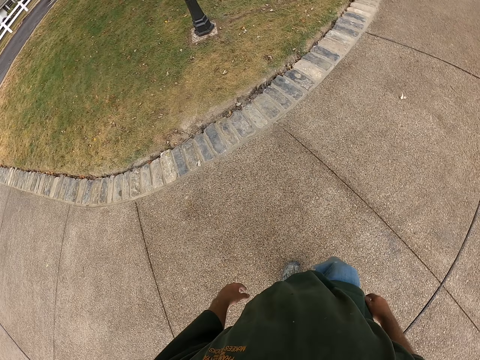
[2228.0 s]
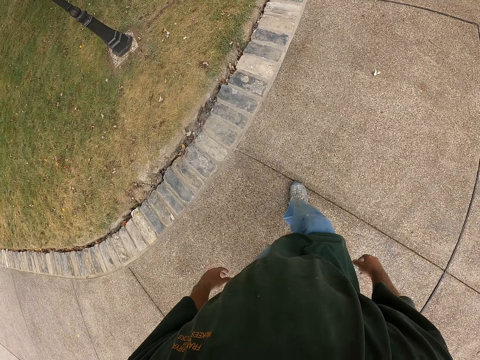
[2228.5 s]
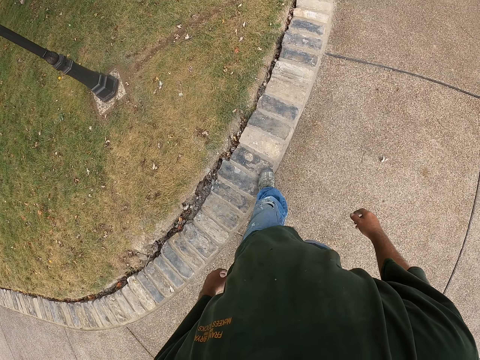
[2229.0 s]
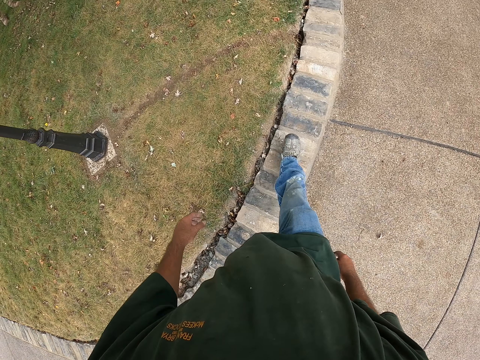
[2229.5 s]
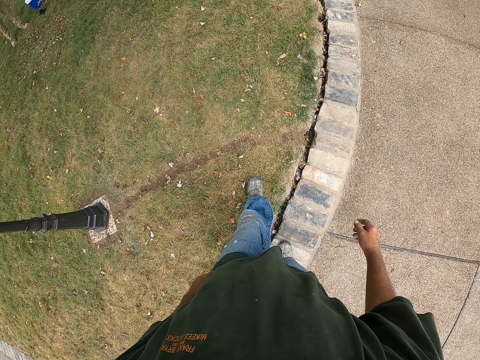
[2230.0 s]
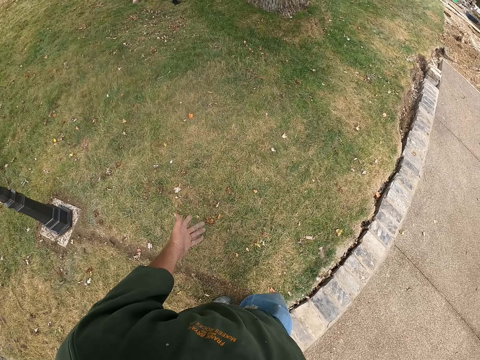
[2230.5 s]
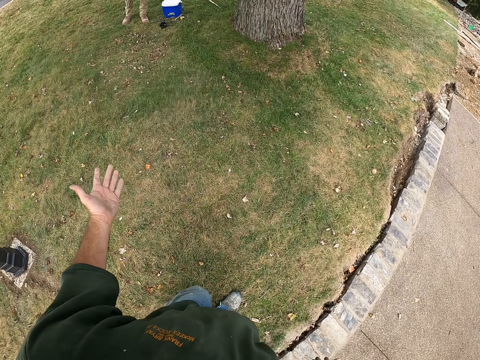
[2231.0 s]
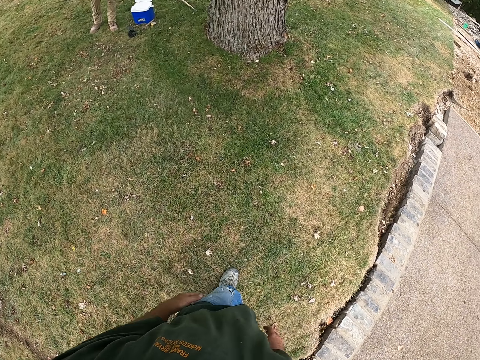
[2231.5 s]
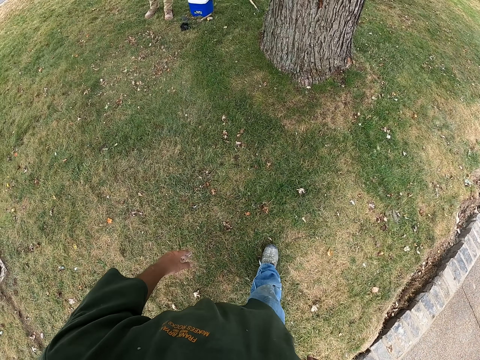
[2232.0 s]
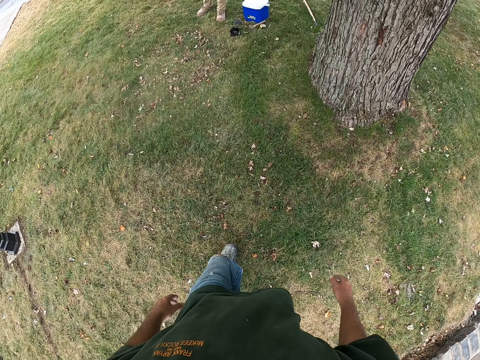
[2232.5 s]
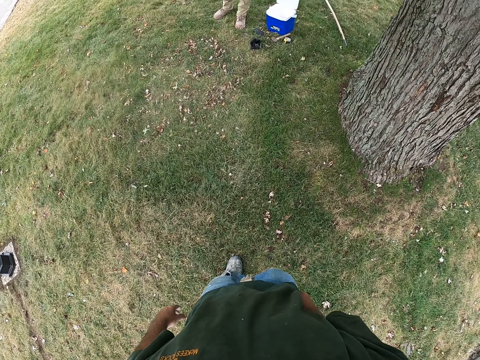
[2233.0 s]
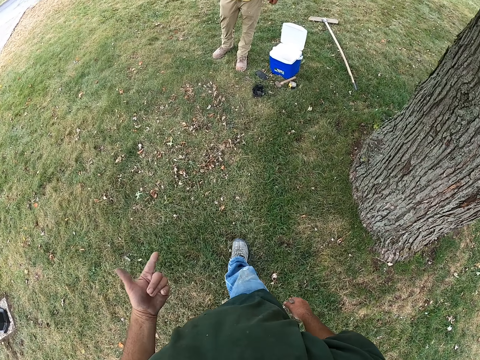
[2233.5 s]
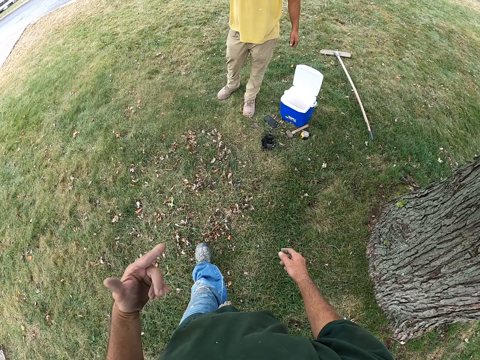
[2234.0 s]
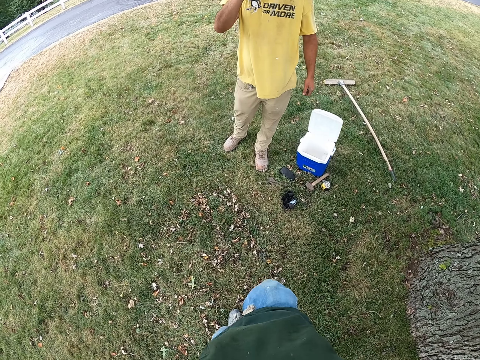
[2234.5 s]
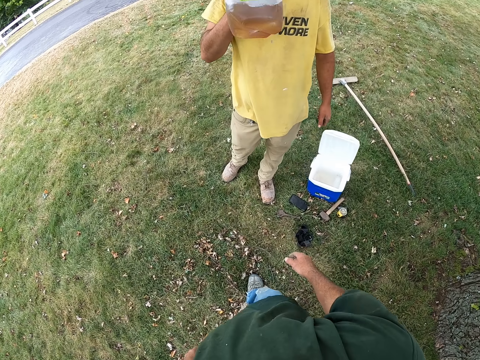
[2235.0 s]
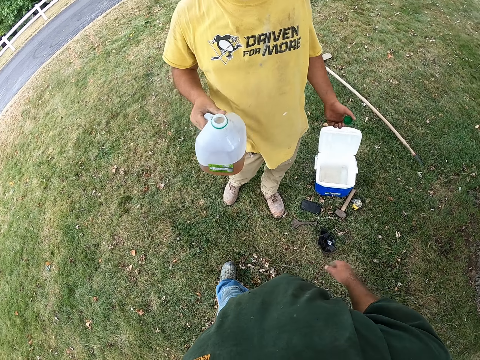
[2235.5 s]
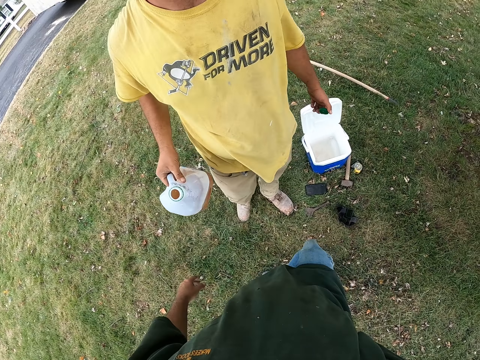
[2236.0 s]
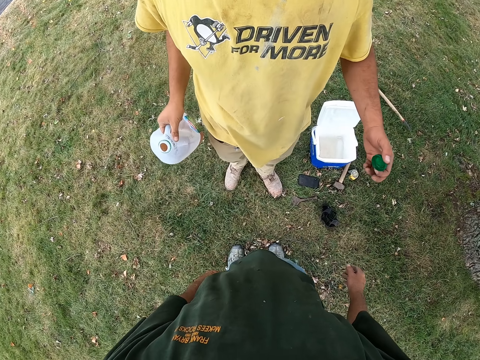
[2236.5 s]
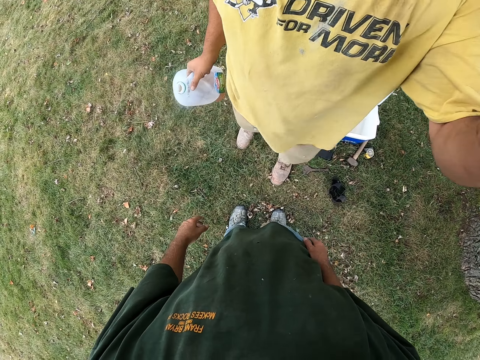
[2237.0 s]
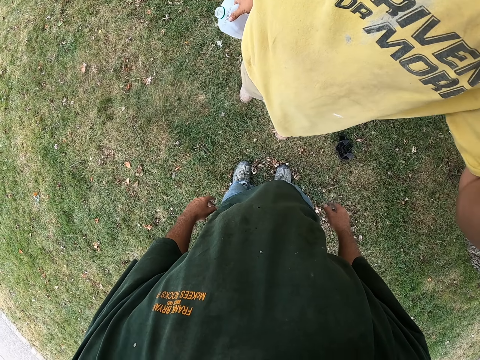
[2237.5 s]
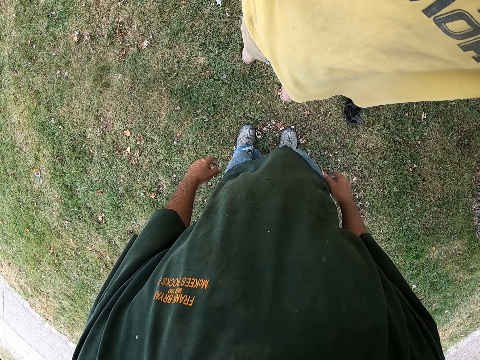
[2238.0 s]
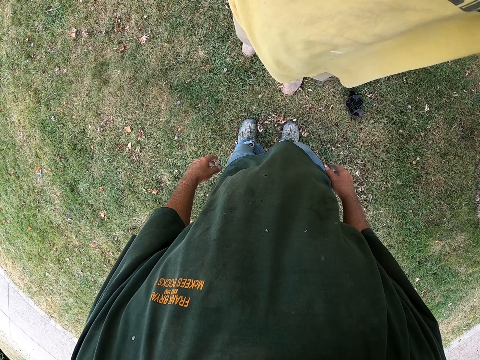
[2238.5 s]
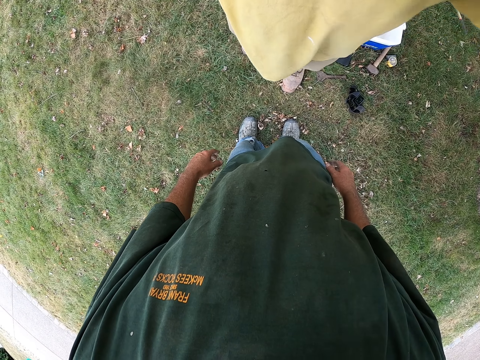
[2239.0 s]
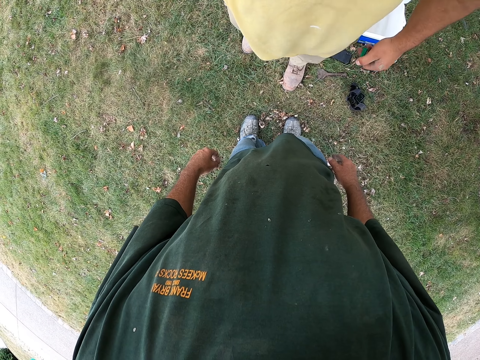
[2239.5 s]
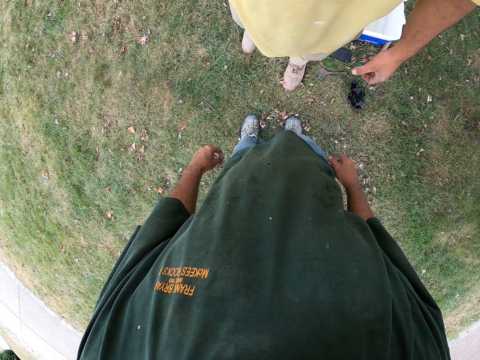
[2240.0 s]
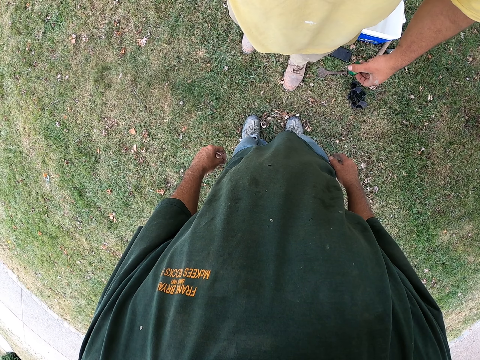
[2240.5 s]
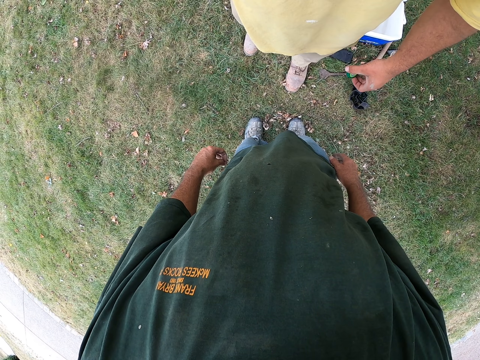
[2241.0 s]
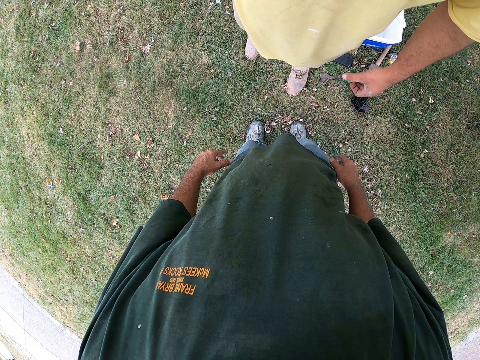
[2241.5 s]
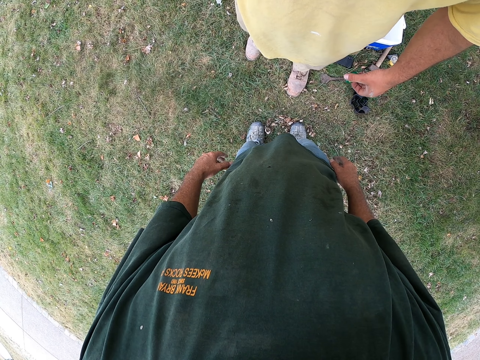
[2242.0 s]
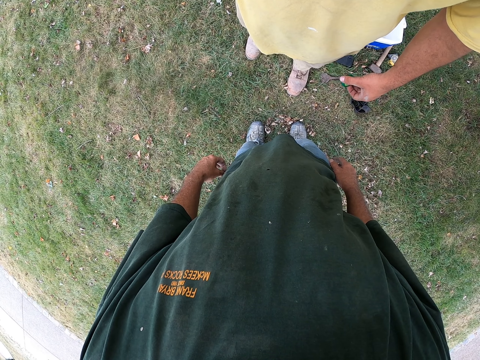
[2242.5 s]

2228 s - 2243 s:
The camera wearer moves hands. They gesture-talk with a man. They walk on the grass. The man drinks juice in a container. The camera wearer steps closer to the man. The man moves hands, adjusts the camera on the camera wearer's head, and drops his hand from the camera. The camera wearer moves hands.

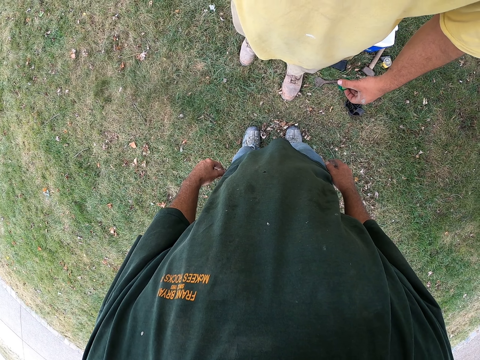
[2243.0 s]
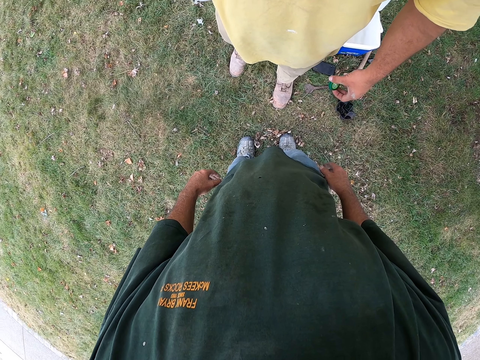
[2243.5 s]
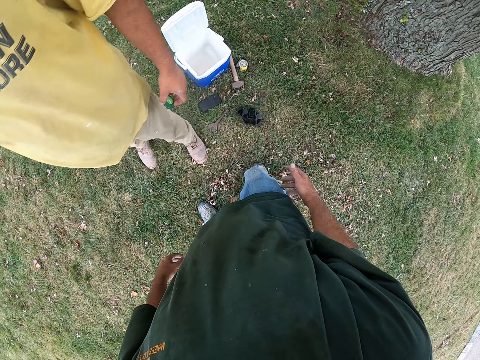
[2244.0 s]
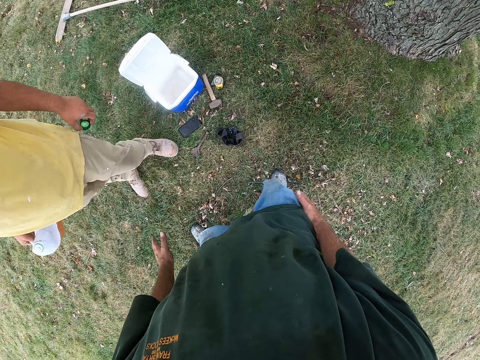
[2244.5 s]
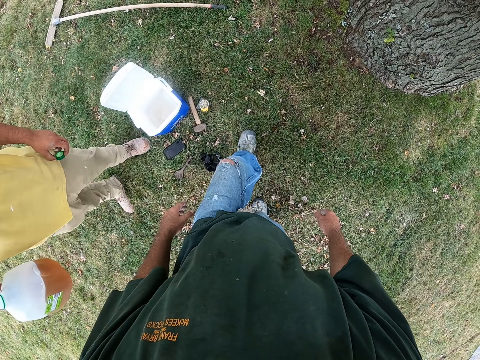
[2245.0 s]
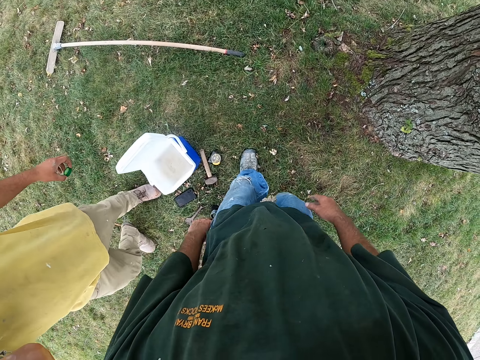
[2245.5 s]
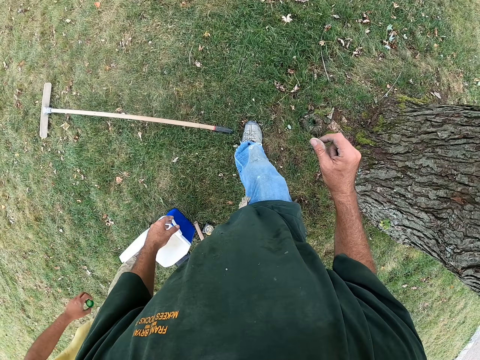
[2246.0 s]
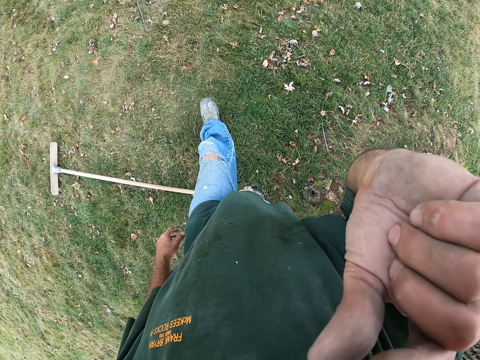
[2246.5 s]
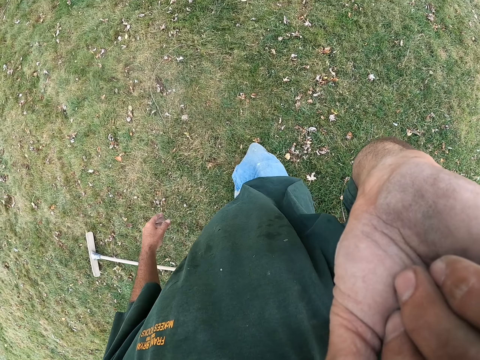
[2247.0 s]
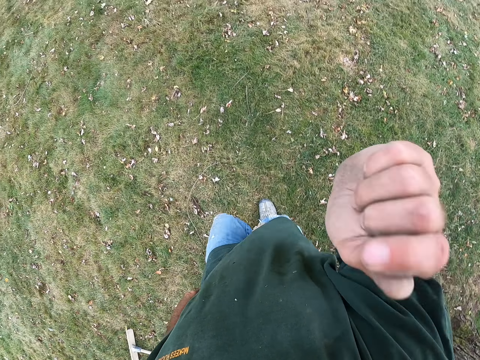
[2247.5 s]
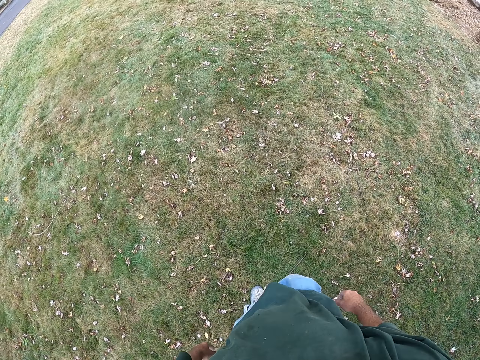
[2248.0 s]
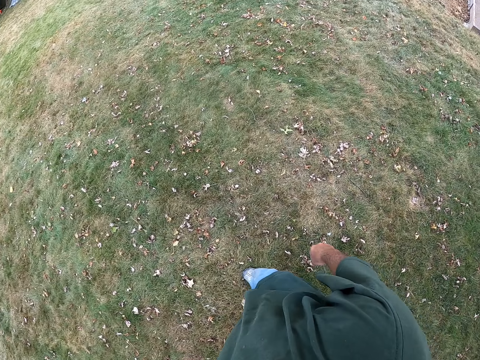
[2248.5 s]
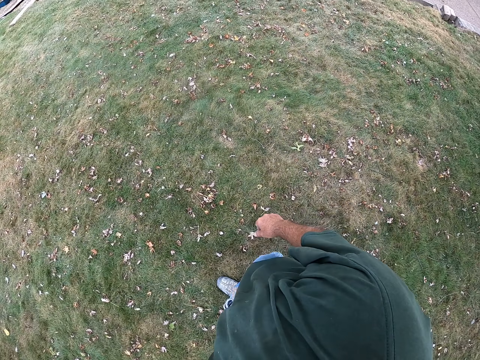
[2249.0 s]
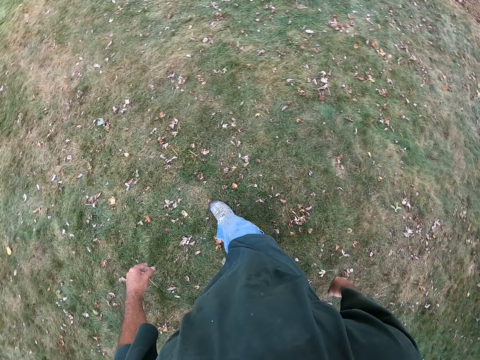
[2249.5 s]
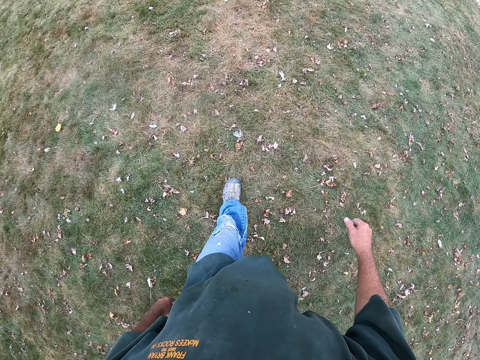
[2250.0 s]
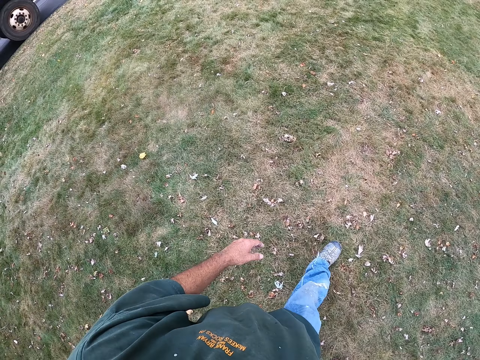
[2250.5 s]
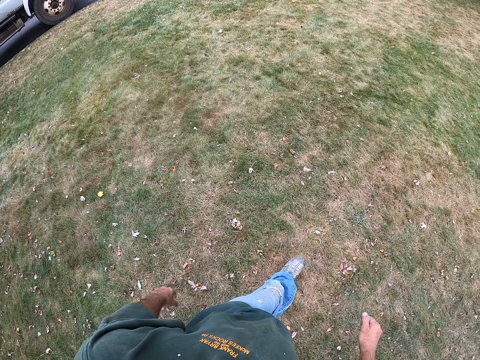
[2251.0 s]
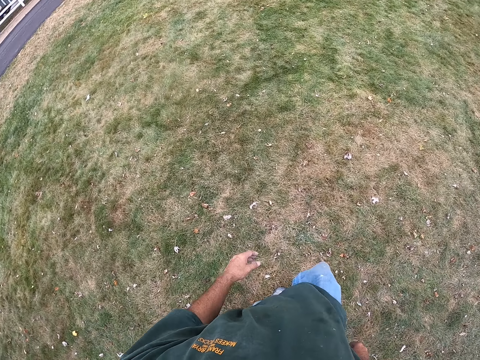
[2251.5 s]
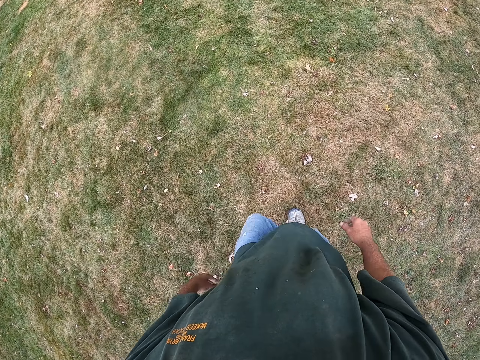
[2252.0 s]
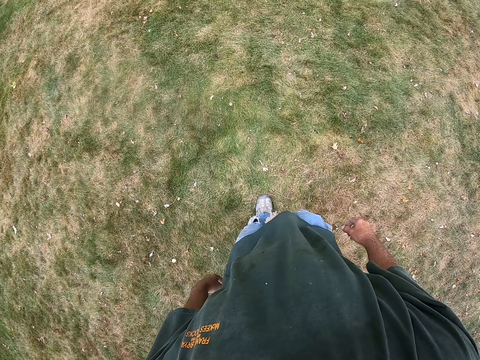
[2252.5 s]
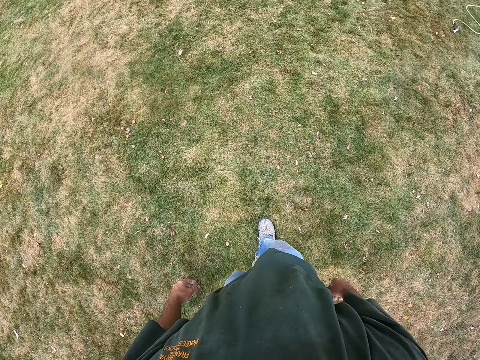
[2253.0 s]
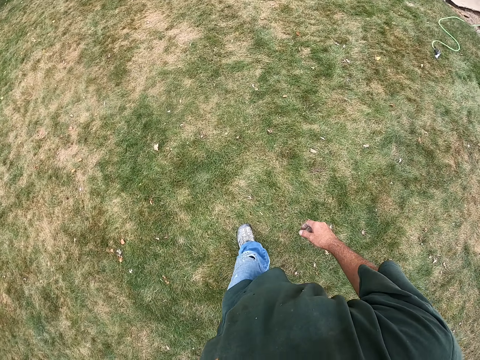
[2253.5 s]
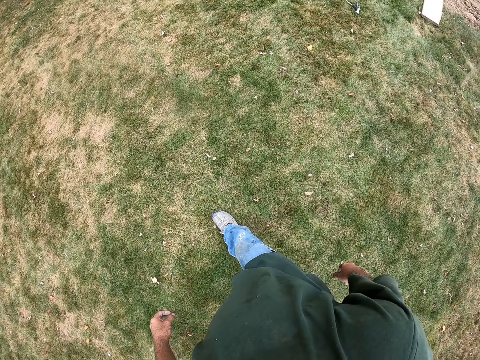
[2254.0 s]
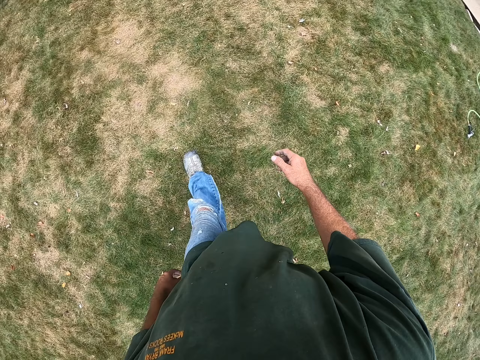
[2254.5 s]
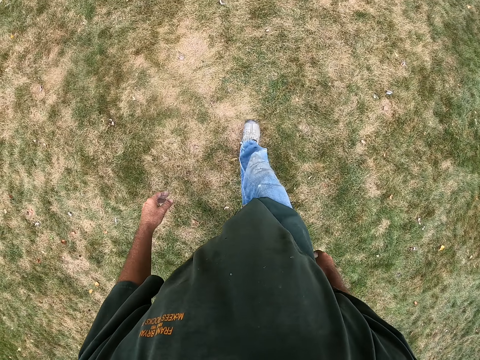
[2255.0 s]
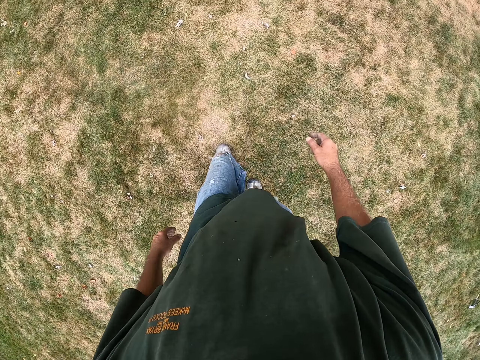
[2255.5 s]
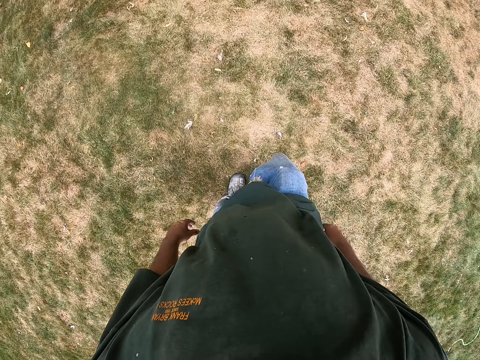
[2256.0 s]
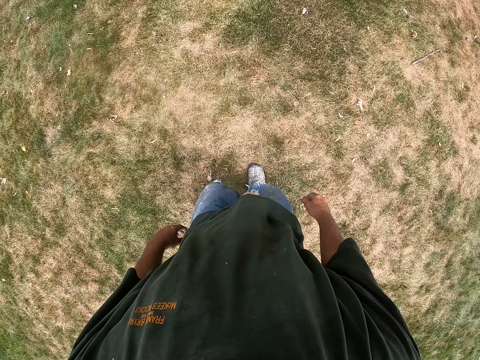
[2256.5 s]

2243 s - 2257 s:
The camera wearer gesture-talks to a man on his way to the car. He wipes the face with the hand on his way. He drops the hand from the face. He walks on the grass.
